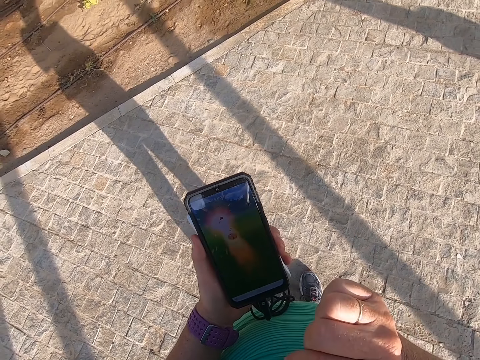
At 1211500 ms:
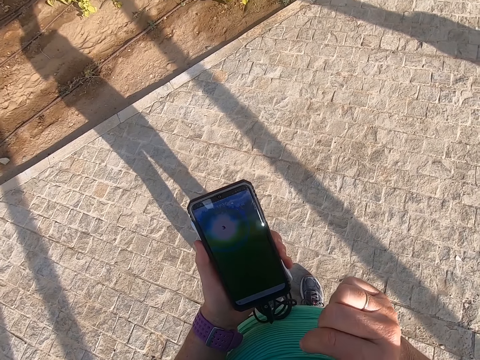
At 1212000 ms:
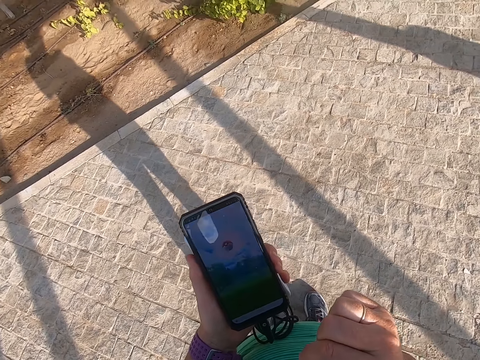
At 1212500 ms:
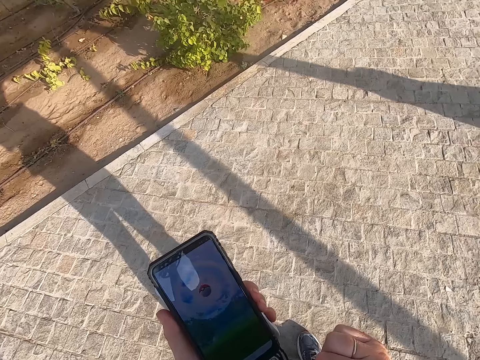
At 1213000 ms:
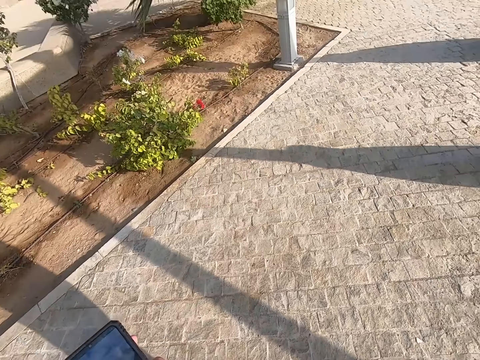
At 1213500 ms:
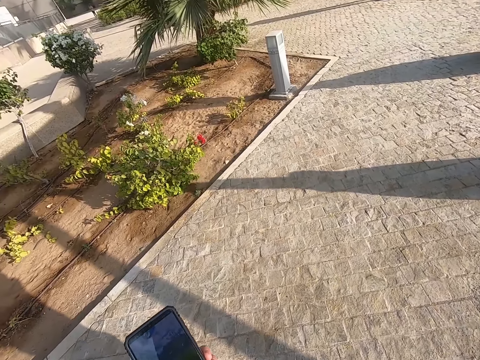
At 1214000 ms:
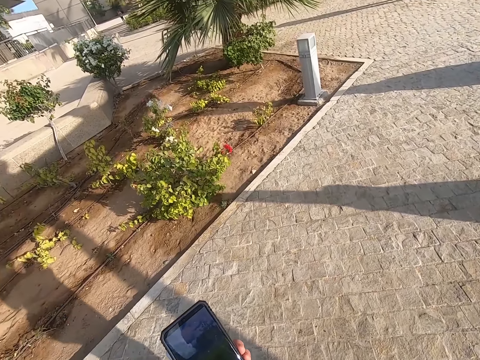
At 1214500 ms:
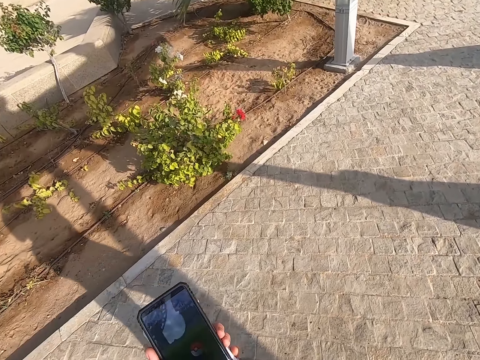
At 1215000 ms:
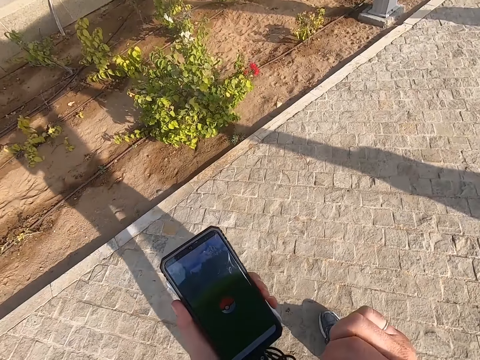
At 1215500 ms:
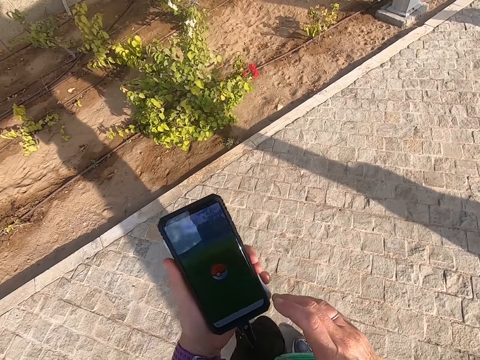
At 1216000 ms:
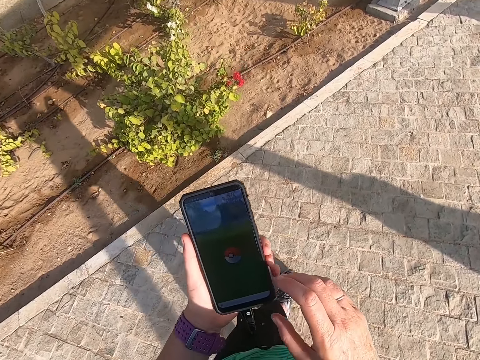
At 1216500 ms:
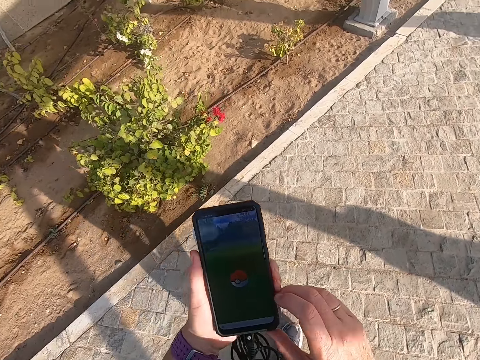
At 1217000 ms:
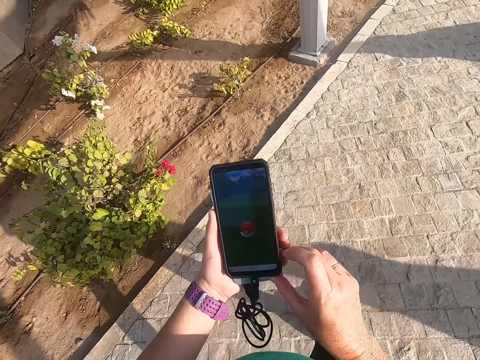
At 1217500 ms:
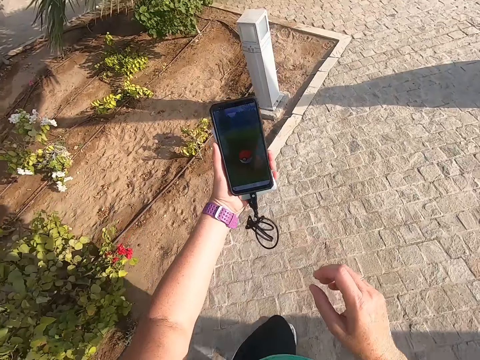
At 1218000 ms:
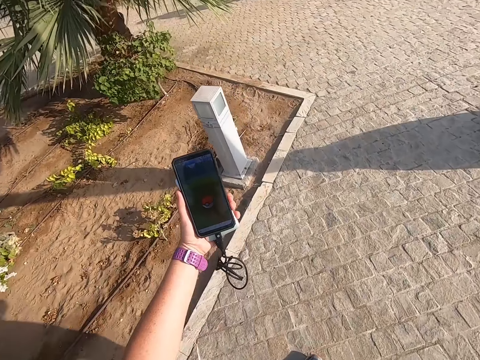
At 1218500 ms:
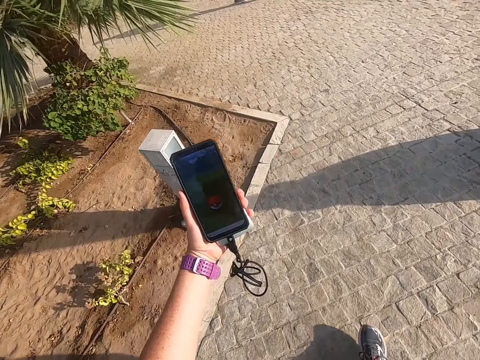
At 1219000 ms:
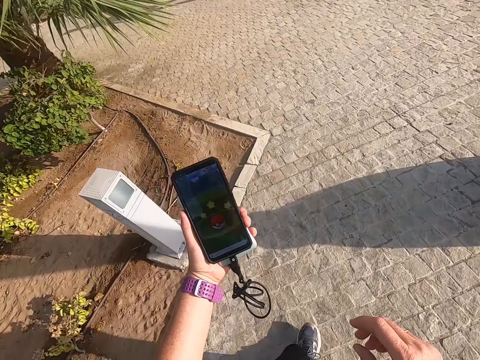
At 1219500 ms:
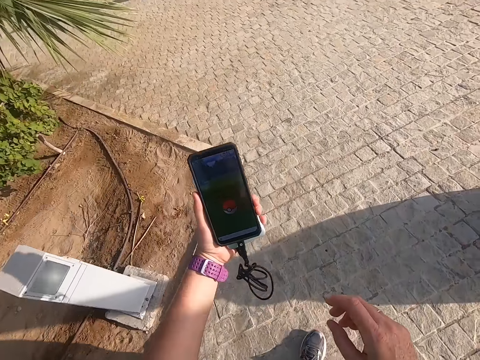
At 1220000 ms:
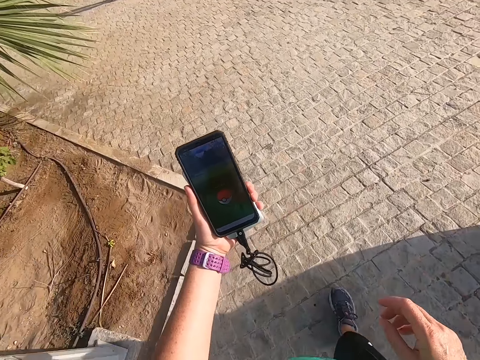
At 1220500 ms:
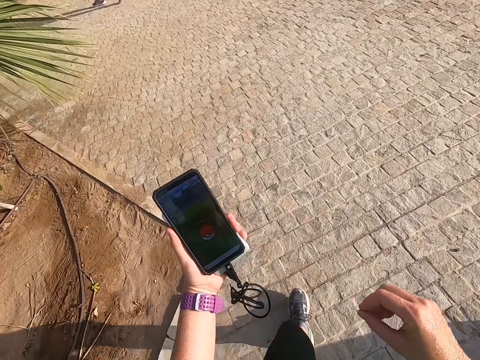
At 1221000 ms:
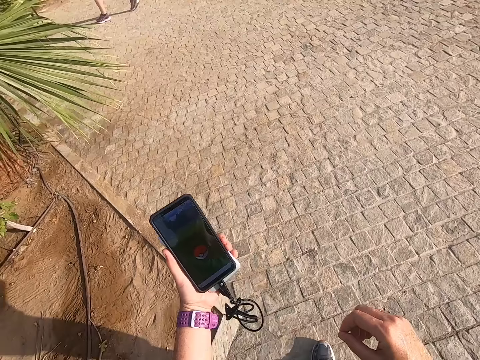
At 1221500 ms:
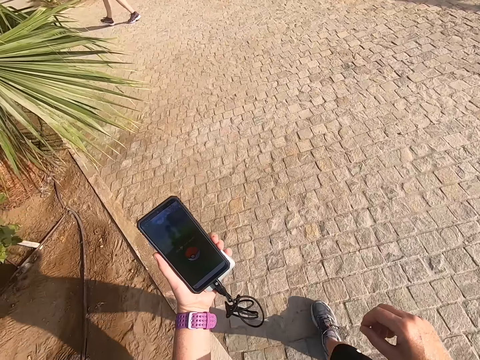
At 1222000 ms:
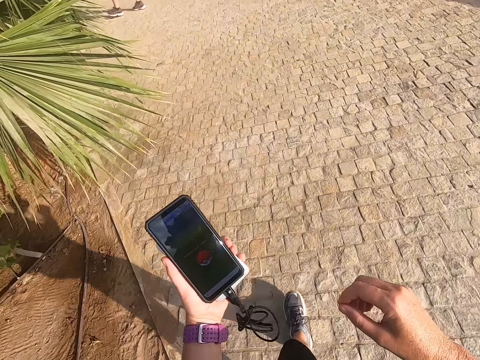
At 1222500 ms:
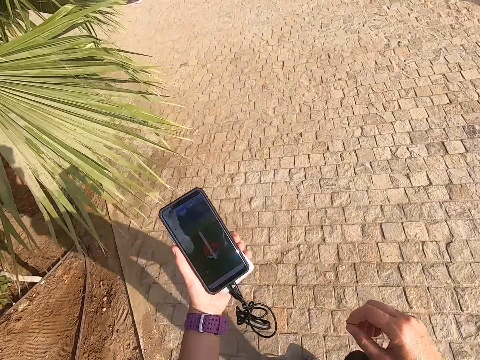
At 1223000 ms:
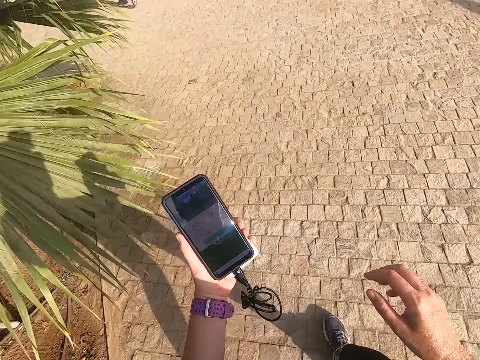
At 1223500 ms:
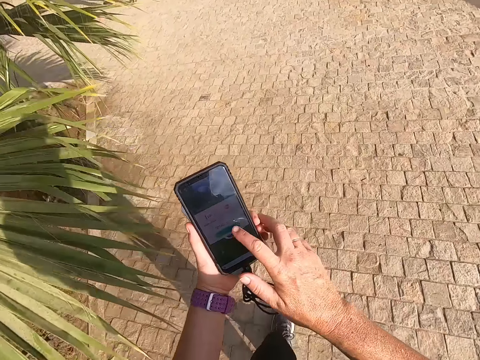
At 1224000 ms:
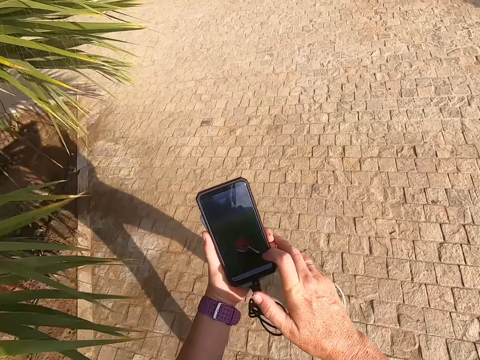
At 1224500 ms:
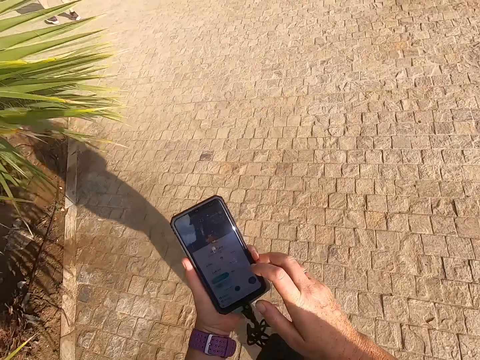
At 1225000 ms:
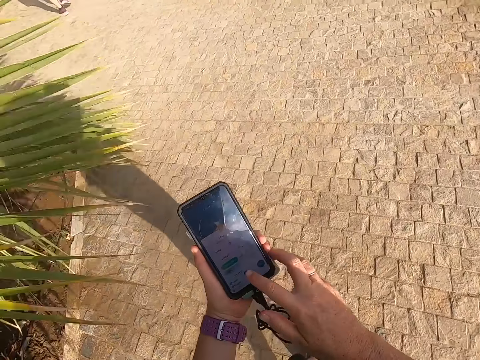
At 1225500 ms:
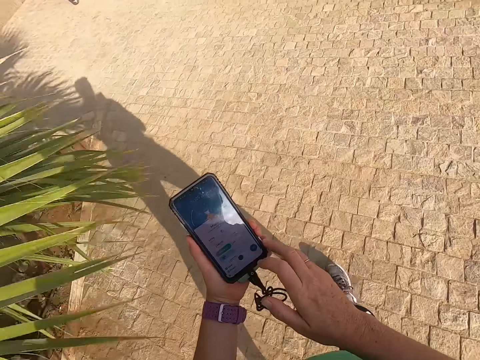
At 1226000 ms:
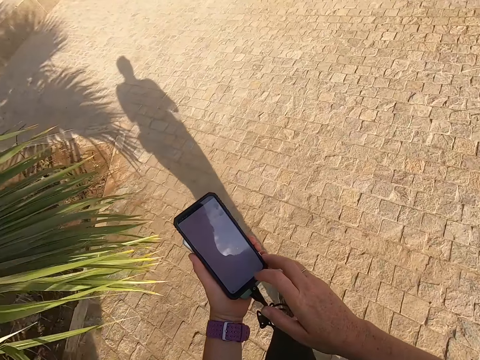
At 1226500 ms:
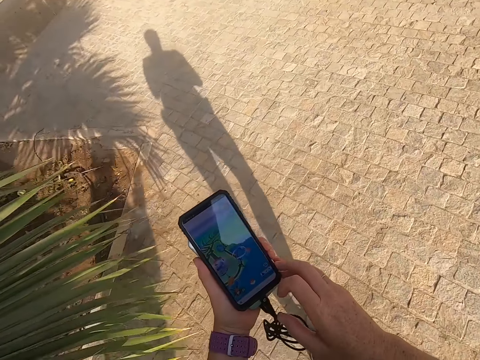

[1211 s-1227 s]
The camera wearer looks around the road. They look at the phone, scroll the phone, and touch the phone.

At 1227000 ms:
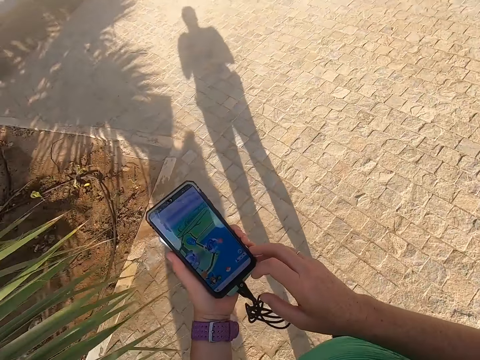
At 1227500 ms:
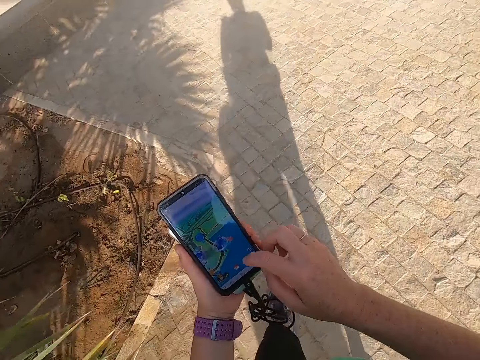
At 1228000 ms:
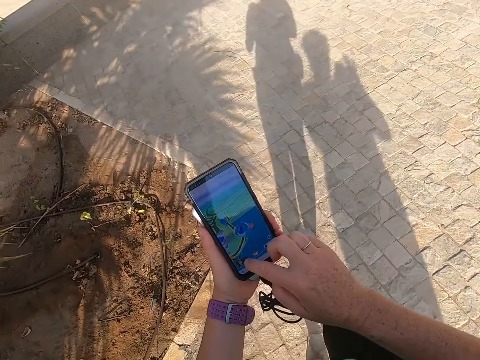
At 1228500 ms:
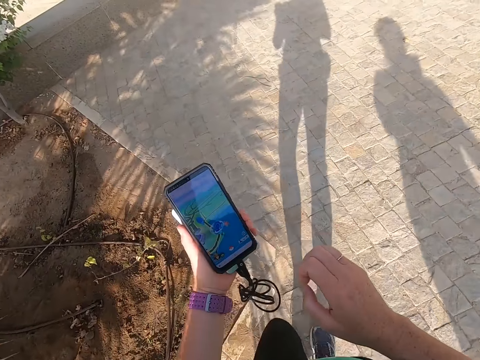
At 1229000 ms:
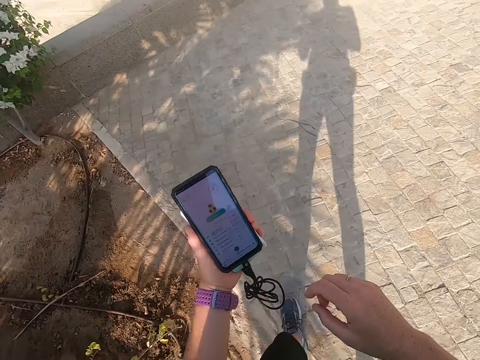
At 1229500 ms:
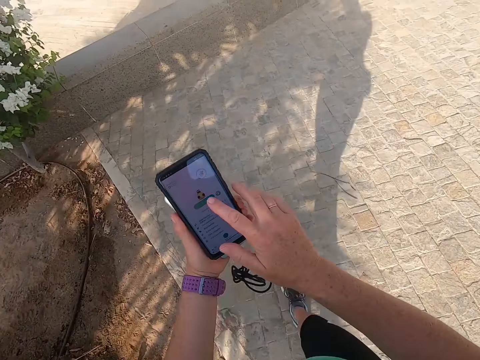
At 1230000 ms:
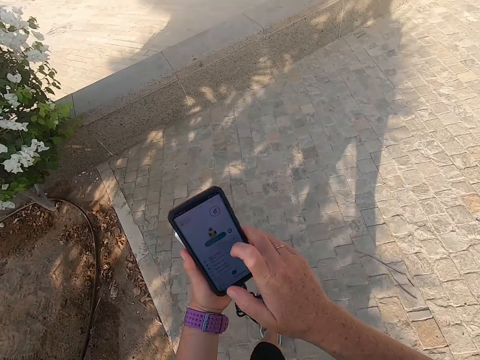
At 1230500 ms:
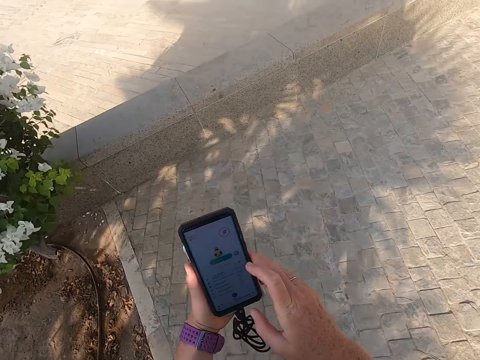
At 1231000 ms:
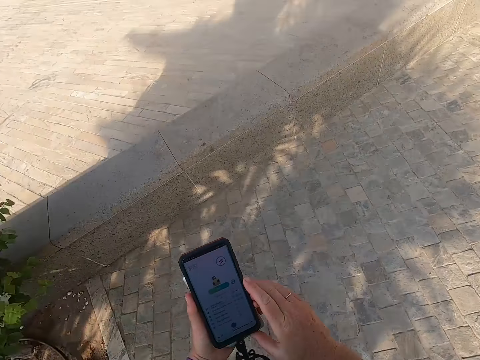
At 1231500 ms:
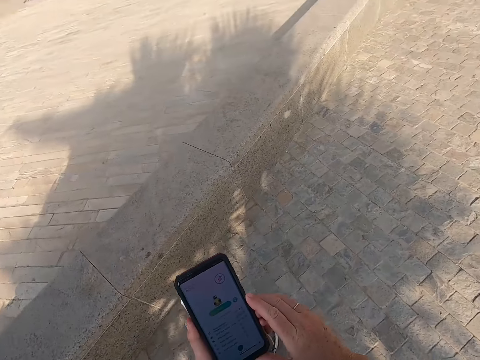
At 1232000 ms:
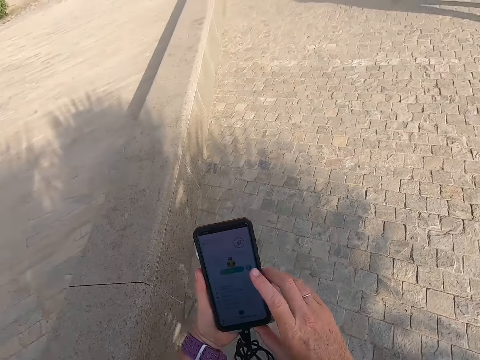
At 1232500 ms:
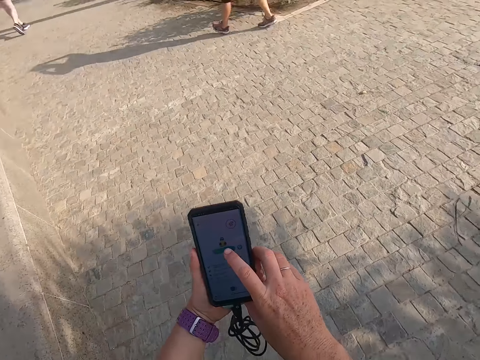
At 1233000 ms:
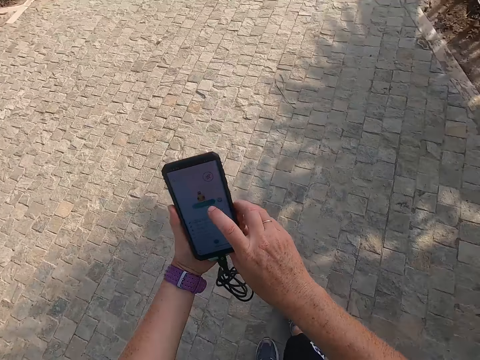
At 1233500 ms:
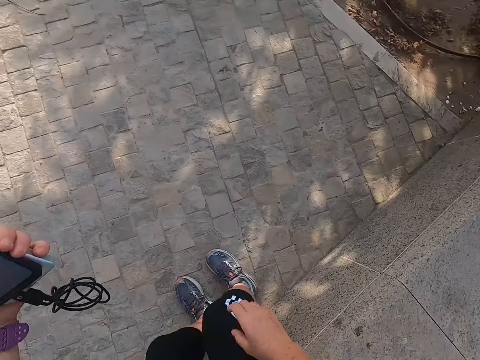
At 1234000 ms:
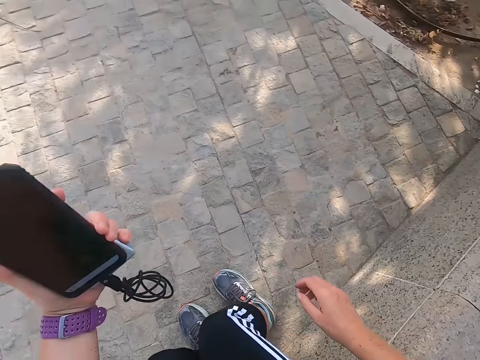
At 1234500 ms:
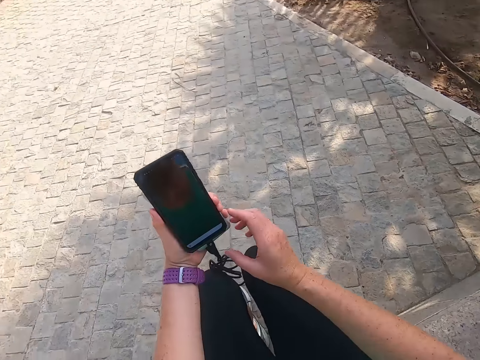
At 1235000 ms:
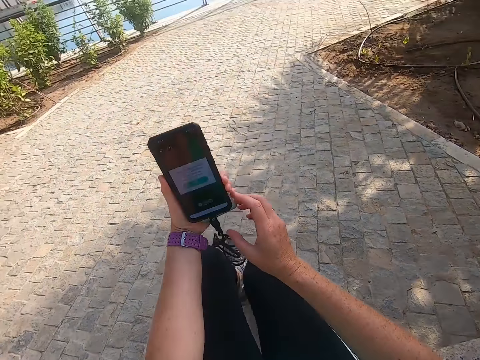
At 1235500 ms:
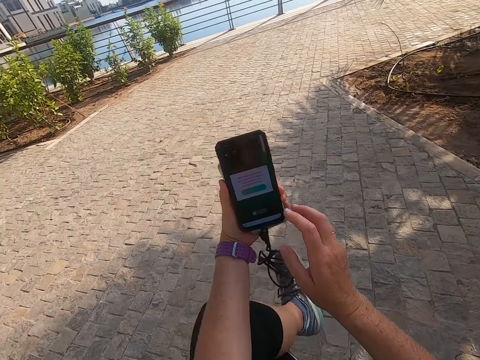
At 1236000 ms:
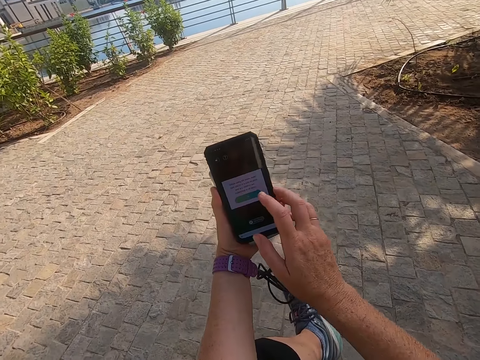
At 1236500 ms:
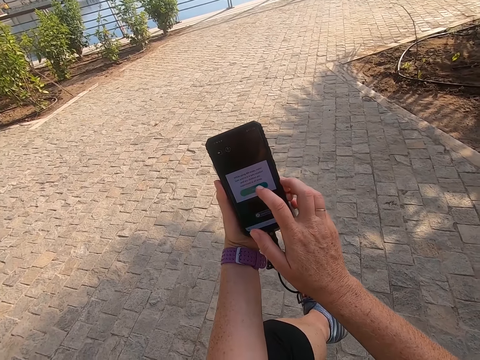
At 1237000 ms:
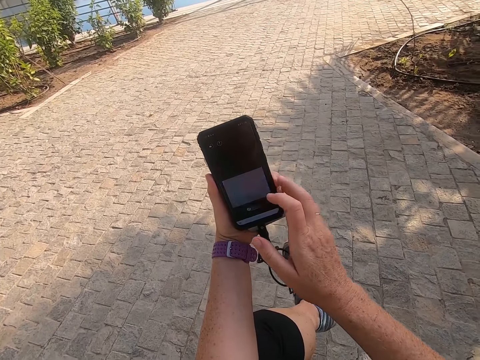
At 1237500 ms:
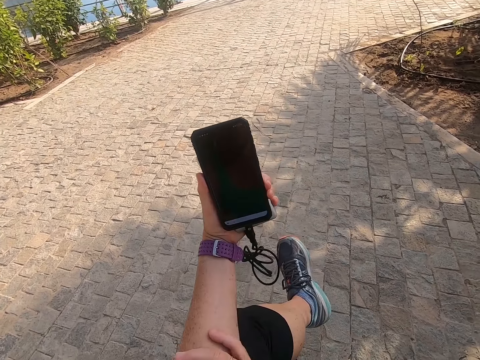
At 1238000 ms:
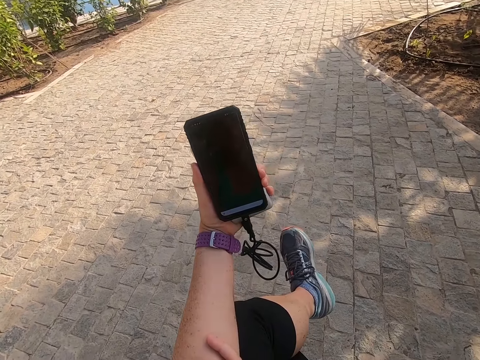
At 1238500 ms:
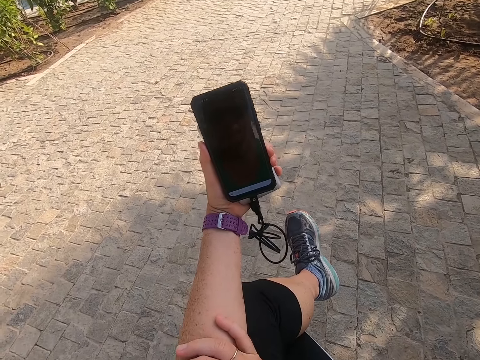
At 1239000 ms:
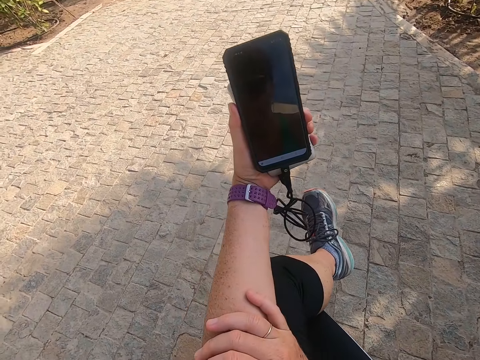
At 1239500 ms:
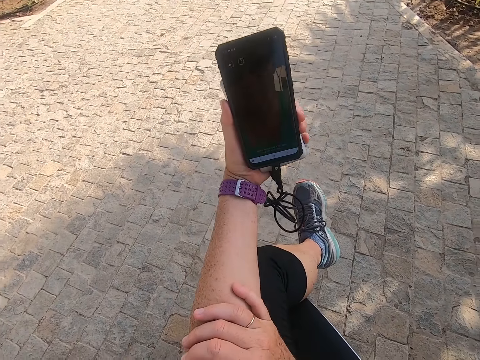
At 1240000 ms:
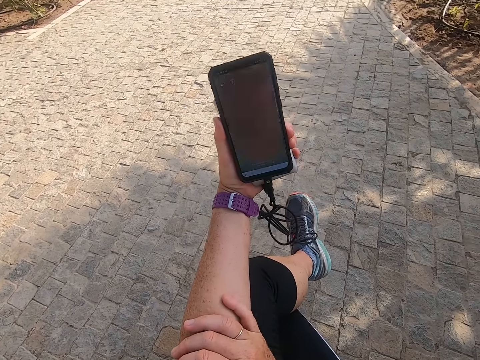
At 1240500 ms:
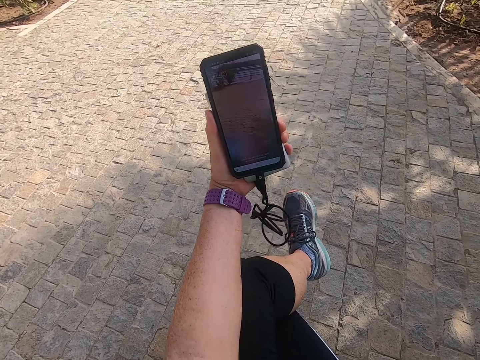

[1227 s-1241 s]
The camera wearer takes a selfie. They touch the phone. They walk and touch the phone. They take a selfie. They sit on the road side, look at the phone, and scroll the phone. They touch the phone. They take a selfie.
